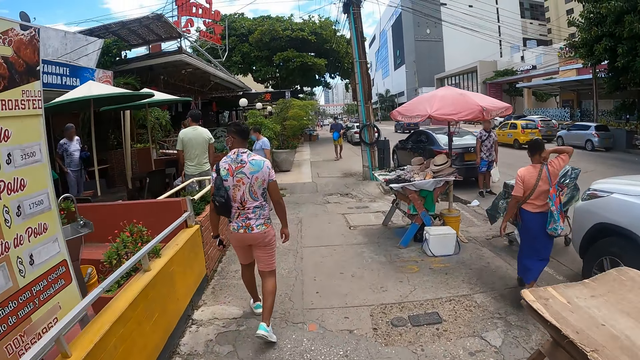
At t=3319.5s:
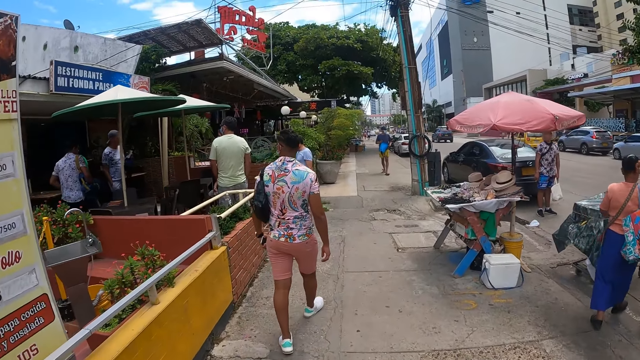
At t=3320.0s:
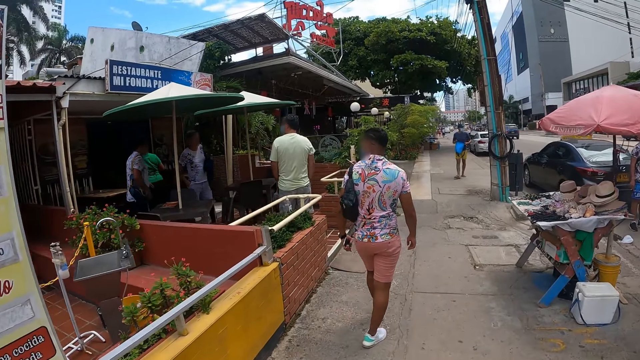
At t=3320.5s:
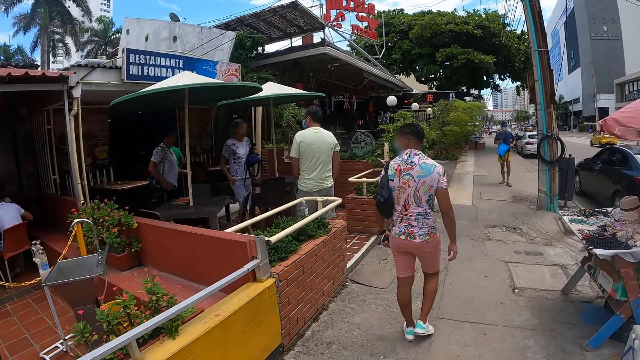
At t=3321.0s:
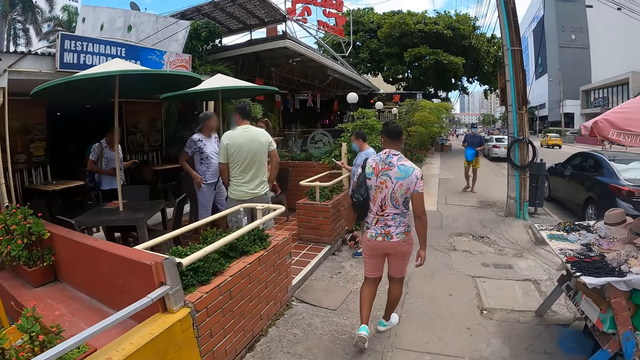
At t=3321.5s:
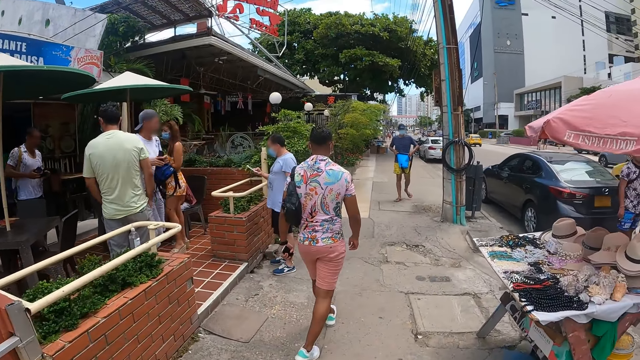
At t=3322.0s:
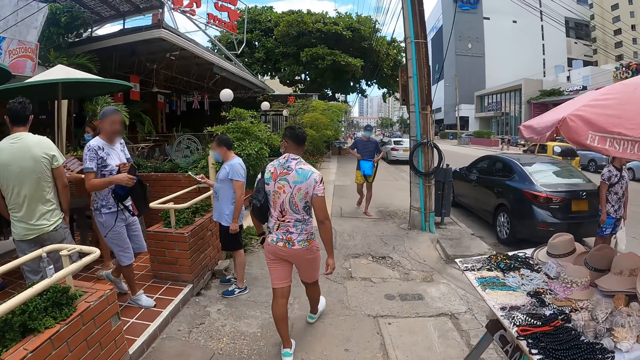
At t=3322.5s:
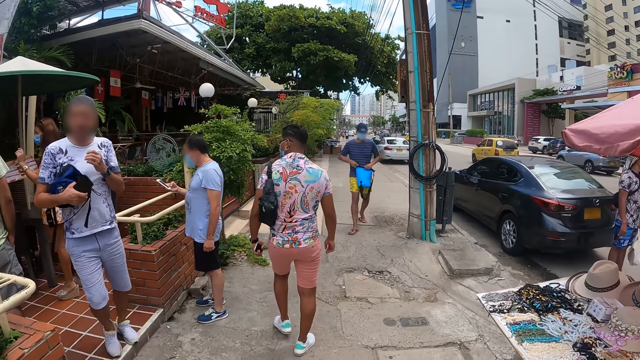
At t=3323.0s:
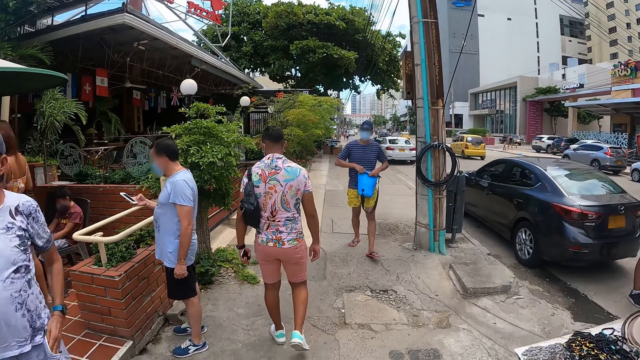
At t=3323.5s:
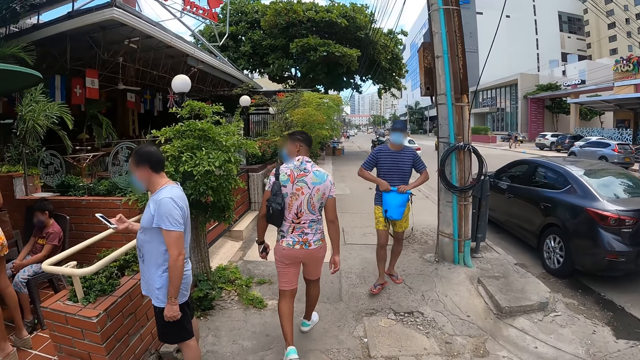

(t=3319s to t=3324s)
The camera wearer walks along the street.

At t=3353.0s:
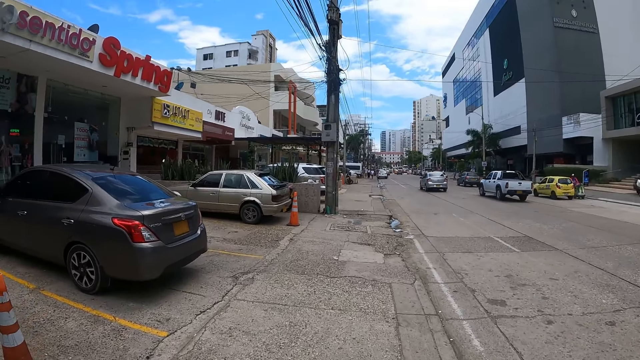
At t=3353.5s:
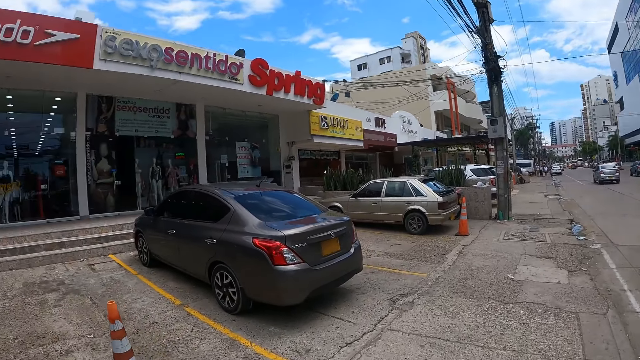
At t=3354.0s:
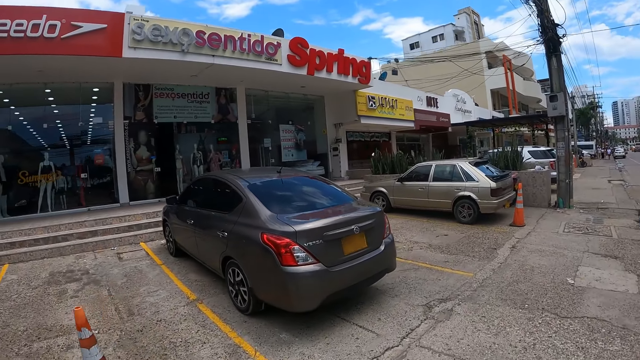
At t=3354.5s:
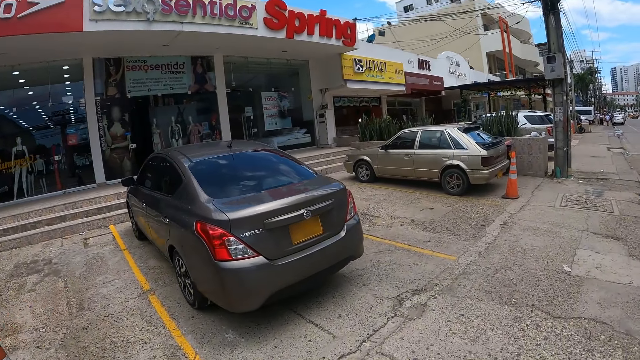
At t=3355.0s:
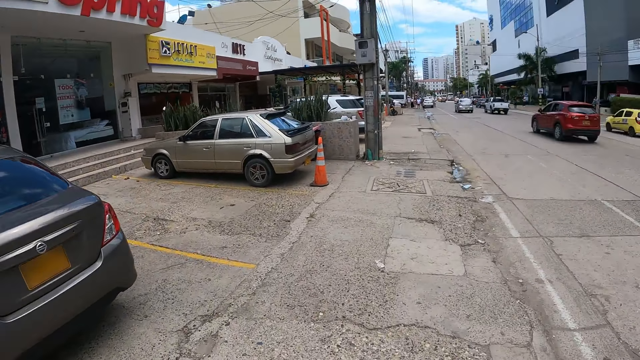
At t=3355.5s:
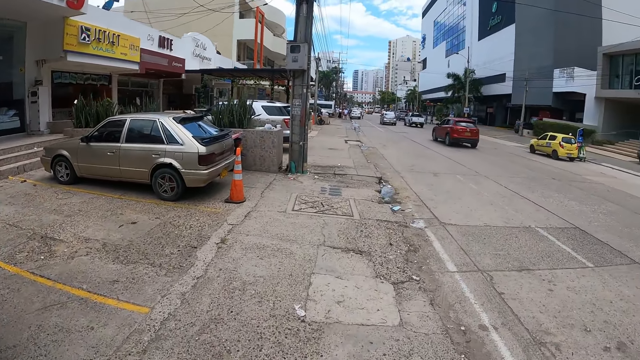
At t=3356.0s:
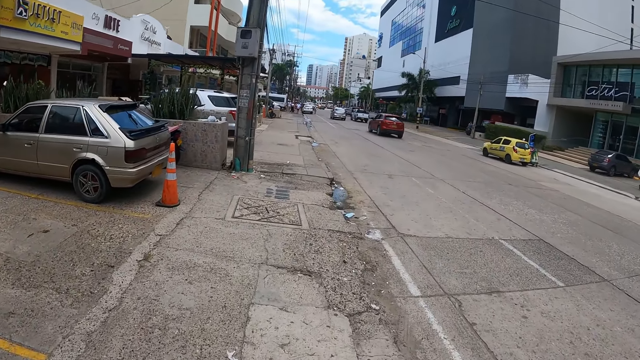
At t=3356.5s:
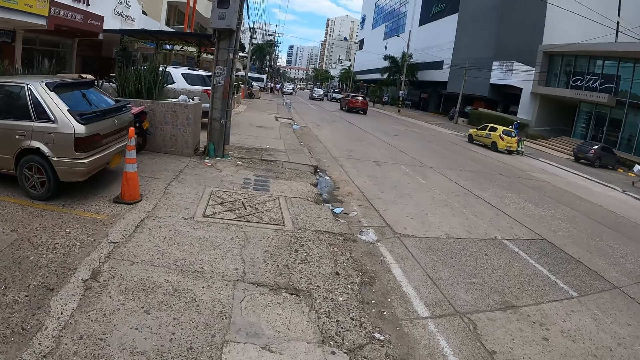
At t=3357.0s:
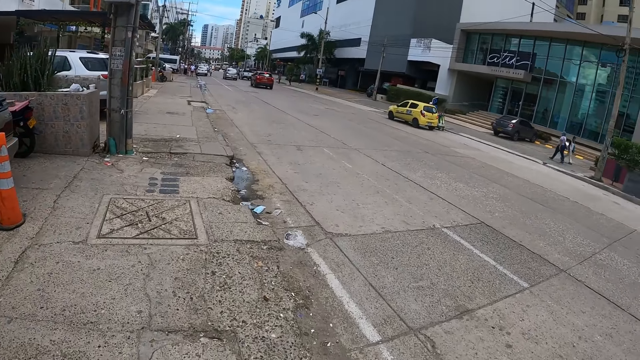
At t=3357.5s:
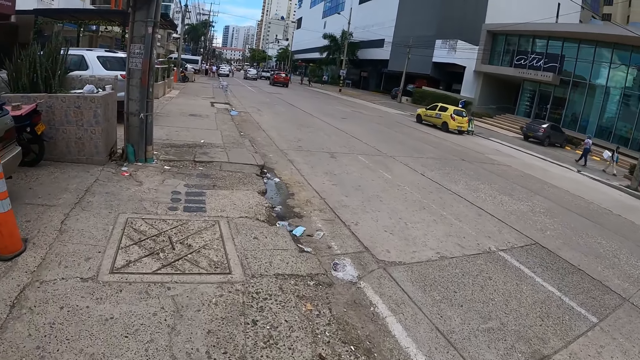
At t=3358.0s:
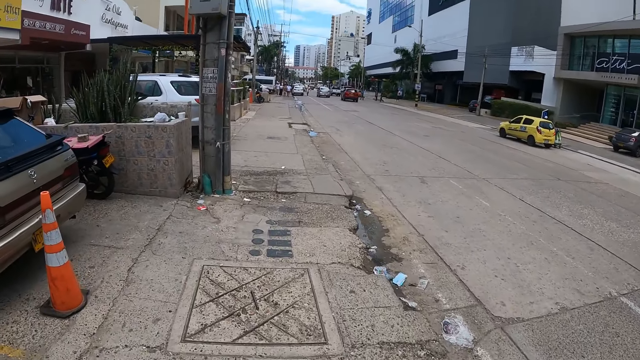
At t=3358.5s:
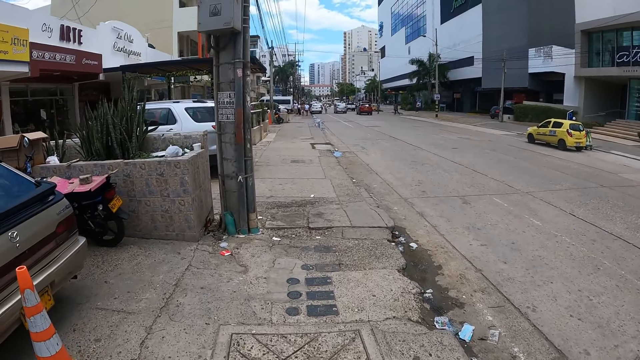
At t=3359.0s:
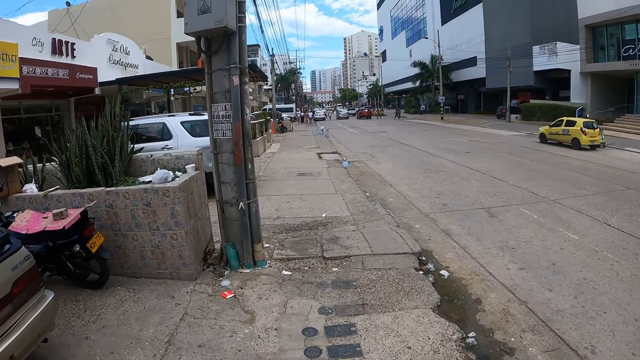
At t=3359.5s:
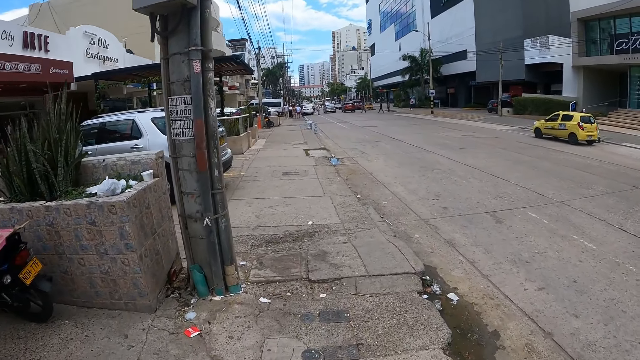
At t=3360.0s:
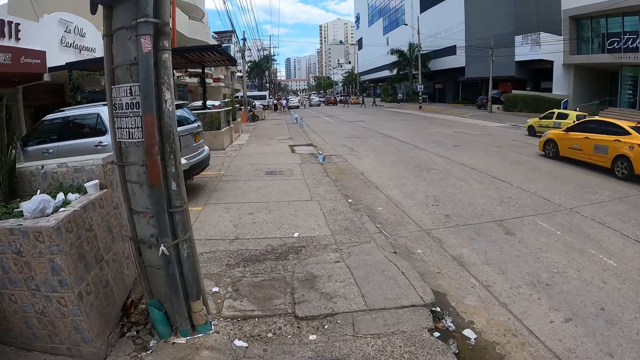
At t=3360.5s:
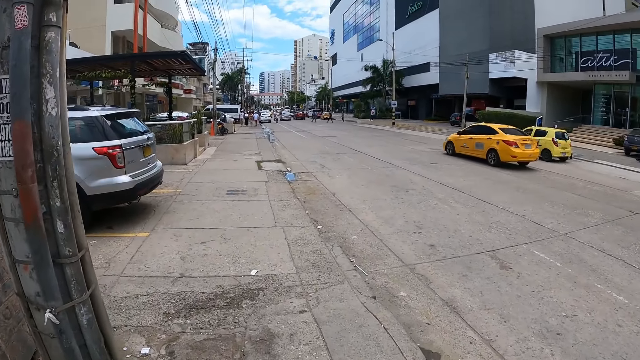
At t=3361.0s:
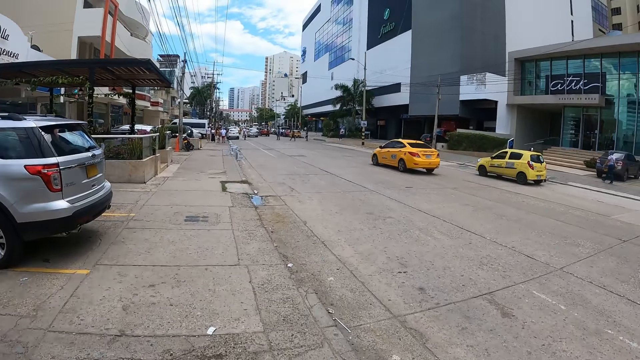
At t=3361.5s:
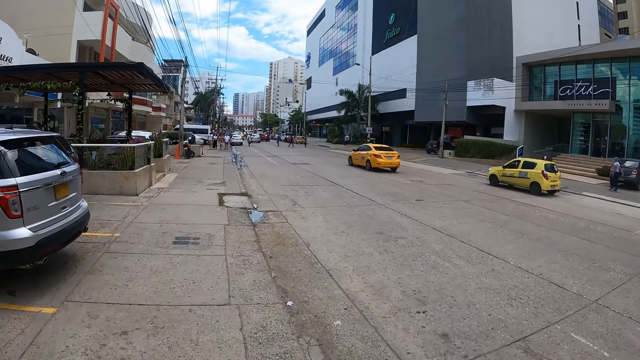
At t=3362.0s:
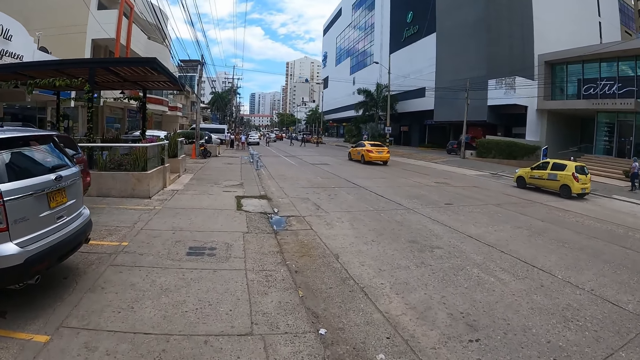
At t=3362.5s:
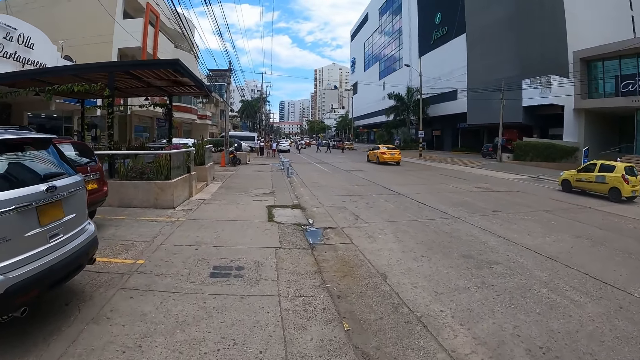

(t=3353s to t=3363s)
The camera wearer looks around. They walk along the street.

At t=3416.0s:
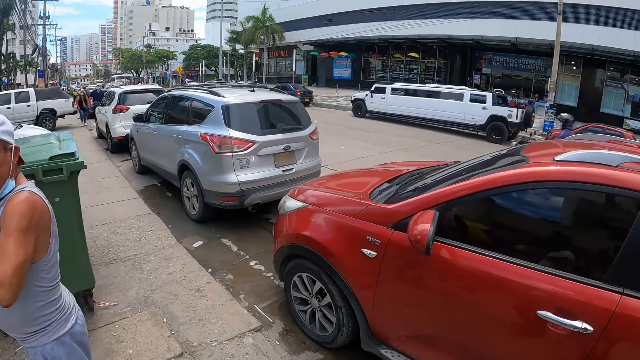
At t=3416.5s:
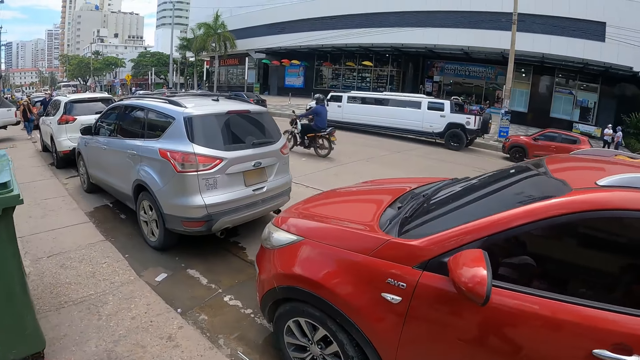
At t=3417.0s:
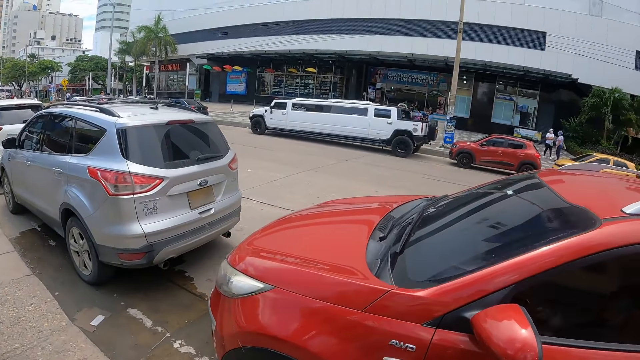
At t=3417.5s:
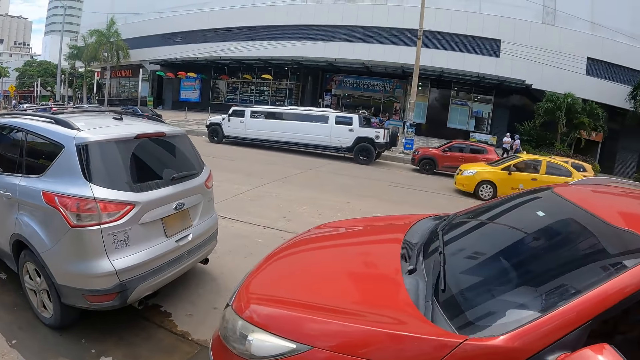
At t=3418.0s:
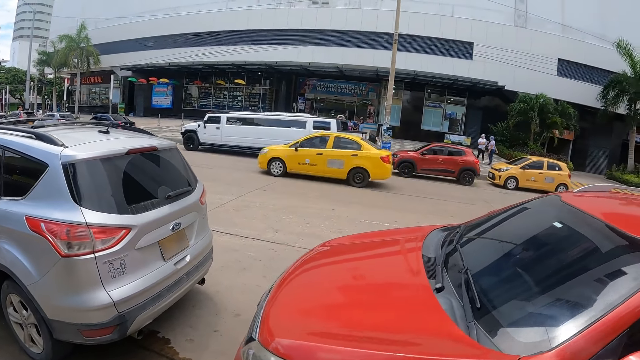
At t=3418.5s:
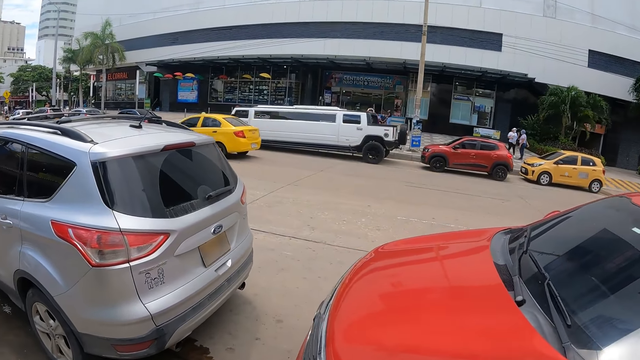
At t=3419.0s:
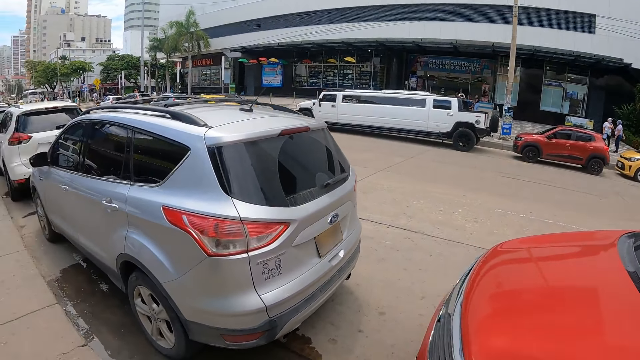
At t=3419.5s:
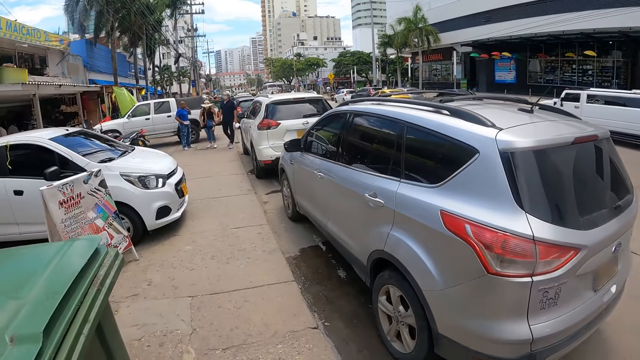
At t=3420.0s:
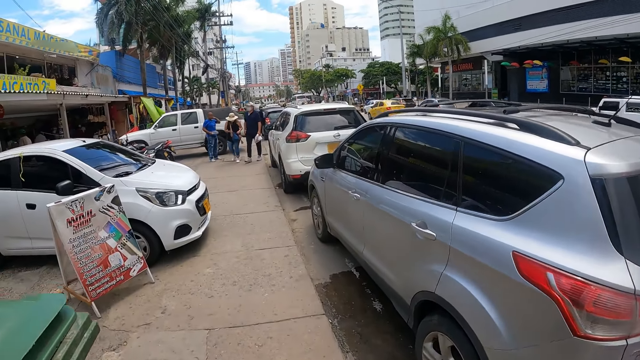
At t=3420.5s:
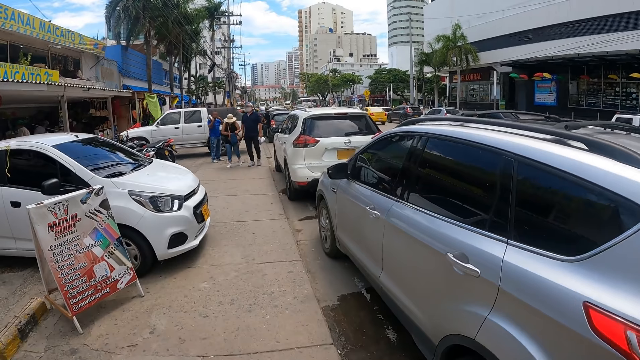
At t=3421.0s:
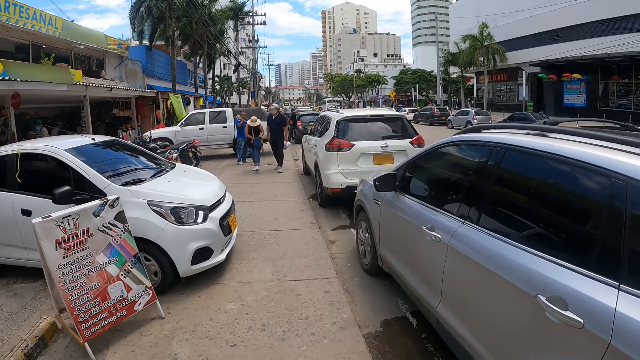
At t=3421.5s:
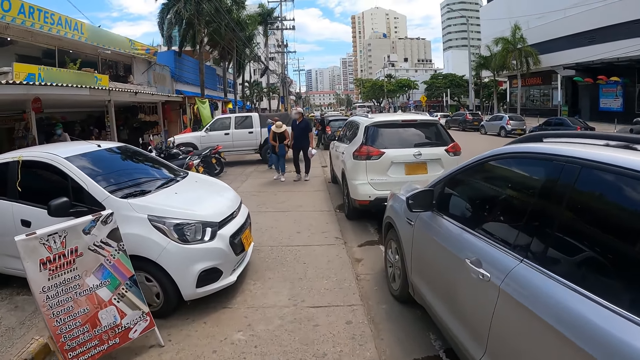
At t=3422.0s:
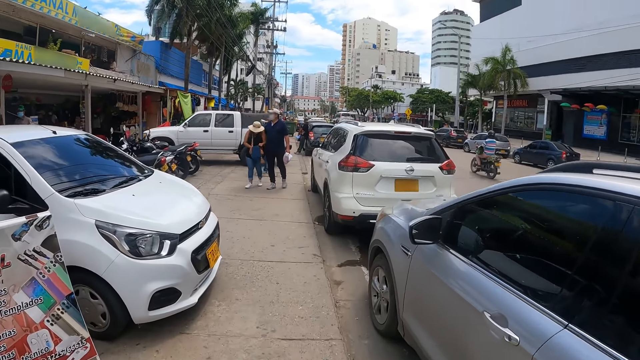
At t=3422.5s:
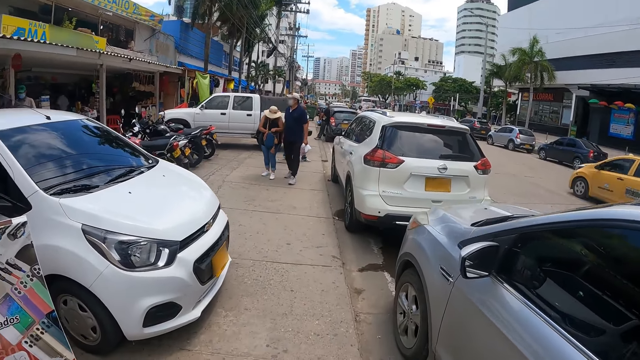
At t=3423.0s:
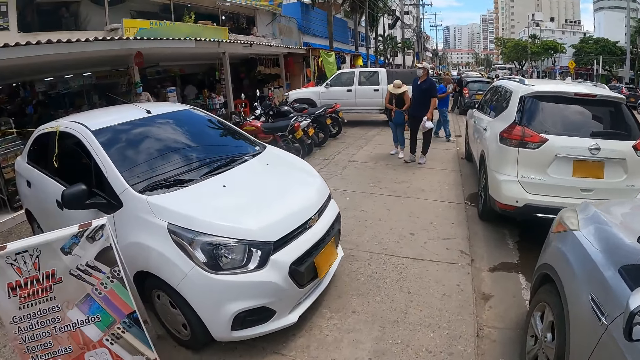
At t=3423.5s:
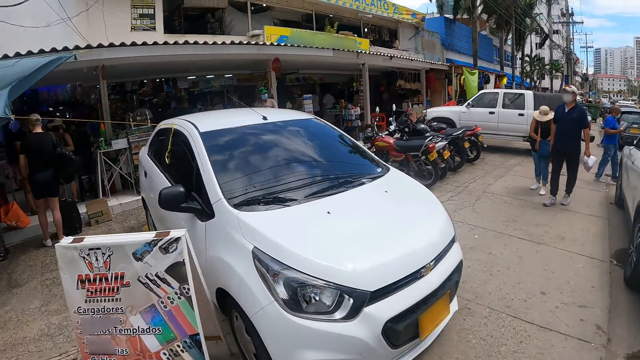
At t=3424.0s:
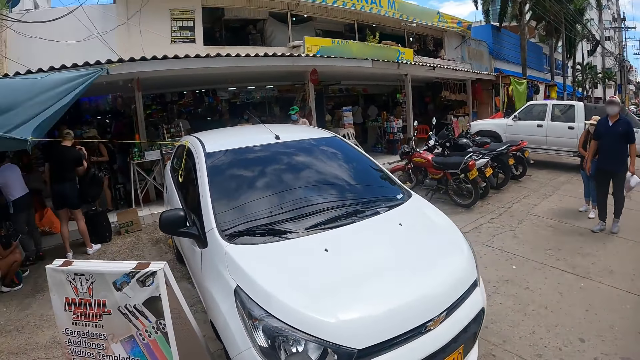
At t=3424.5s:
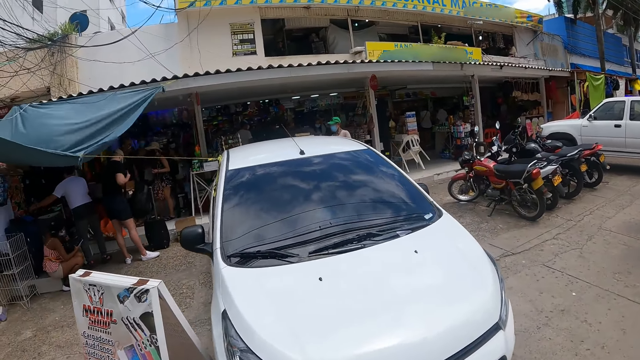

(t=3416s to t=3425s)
The camera wearer looks around. They walk along the street.
